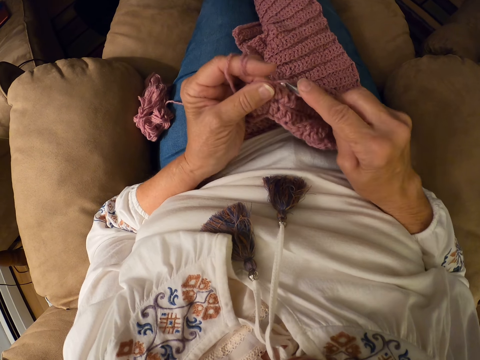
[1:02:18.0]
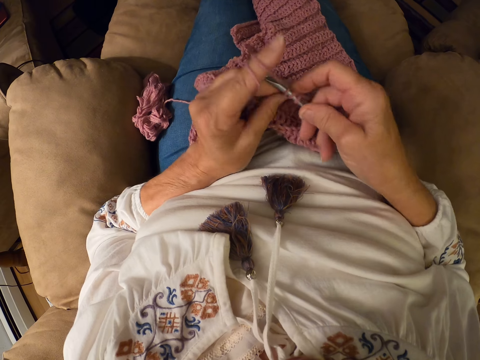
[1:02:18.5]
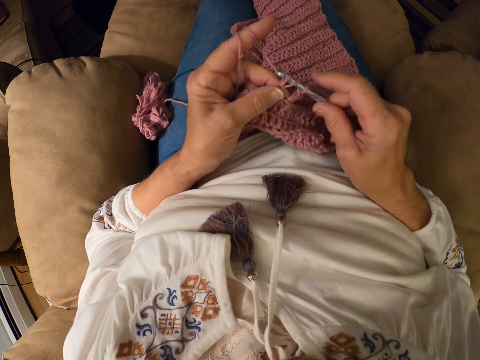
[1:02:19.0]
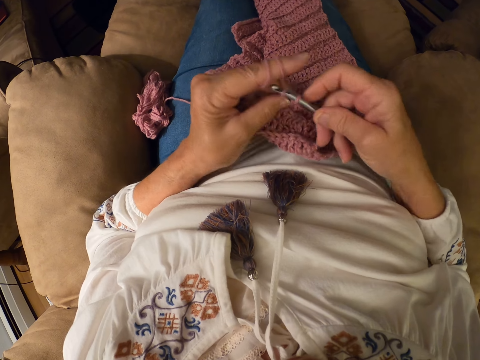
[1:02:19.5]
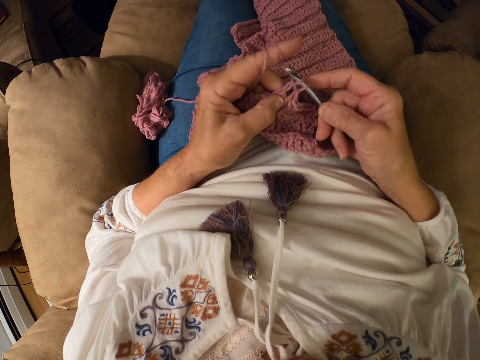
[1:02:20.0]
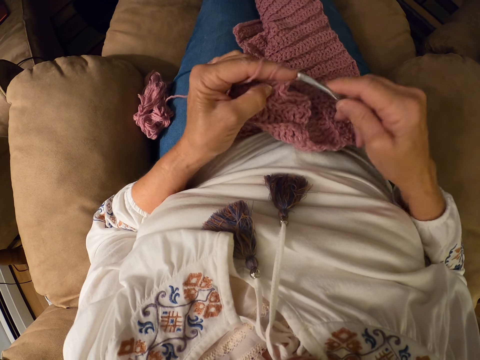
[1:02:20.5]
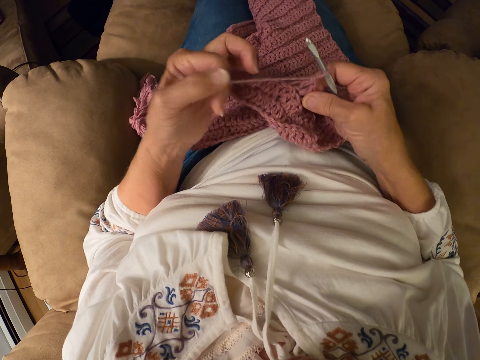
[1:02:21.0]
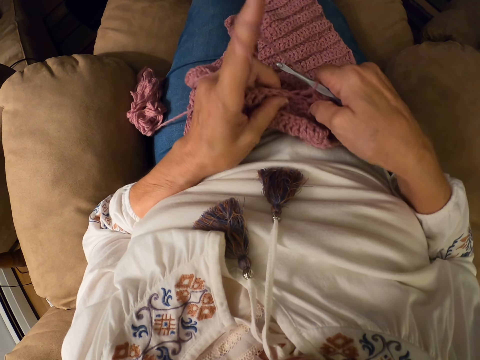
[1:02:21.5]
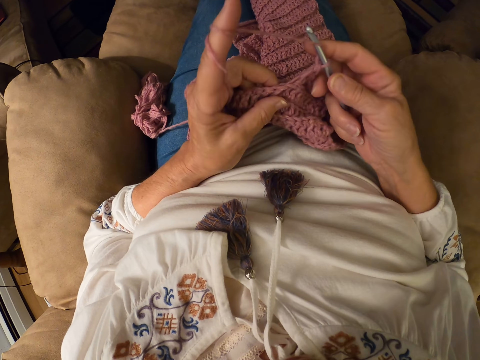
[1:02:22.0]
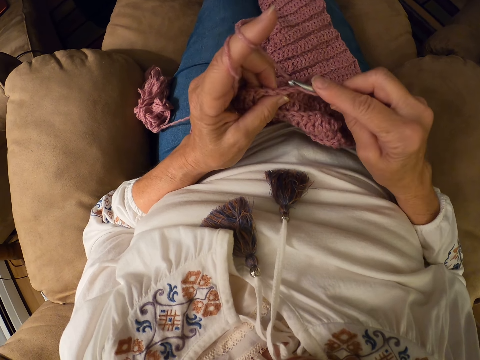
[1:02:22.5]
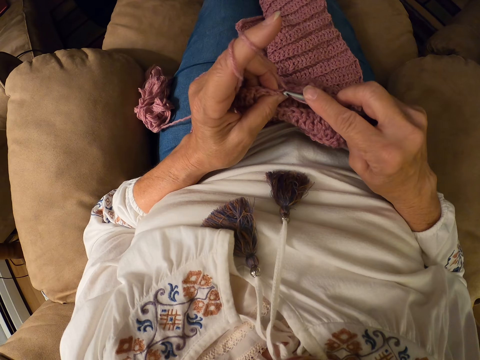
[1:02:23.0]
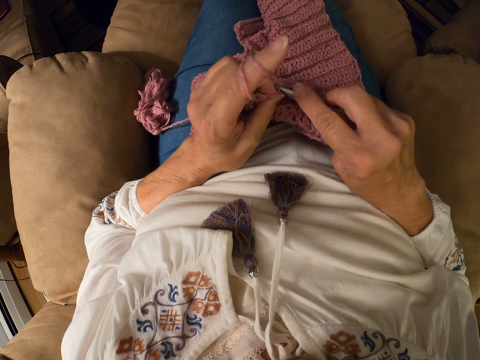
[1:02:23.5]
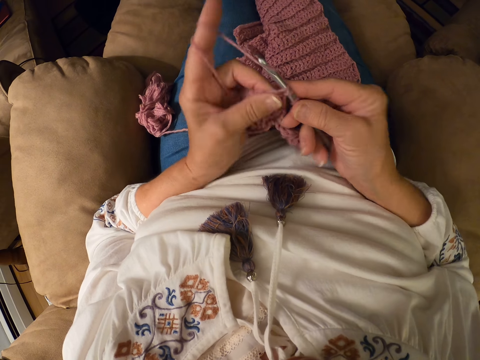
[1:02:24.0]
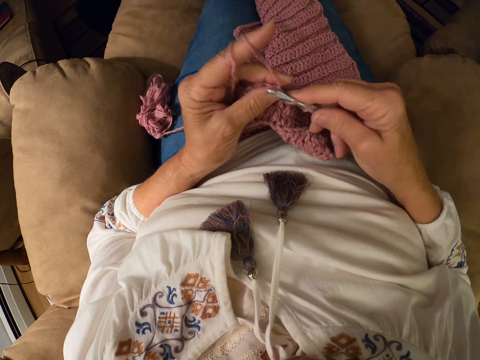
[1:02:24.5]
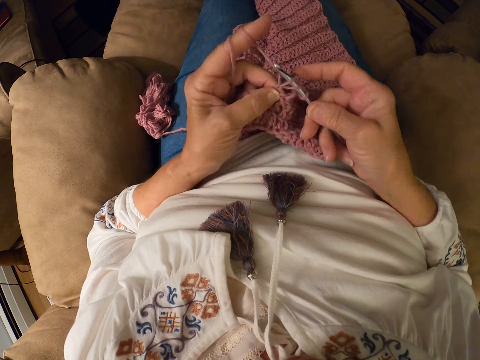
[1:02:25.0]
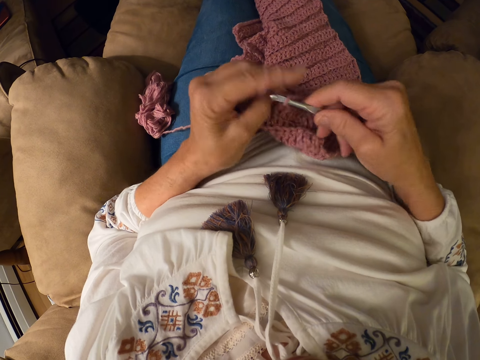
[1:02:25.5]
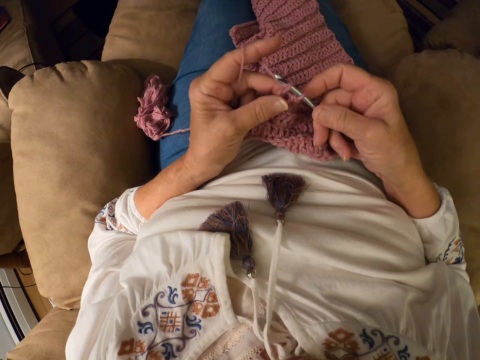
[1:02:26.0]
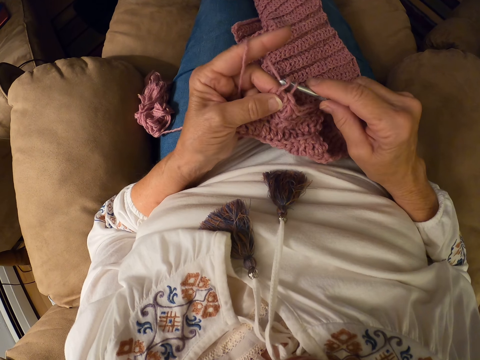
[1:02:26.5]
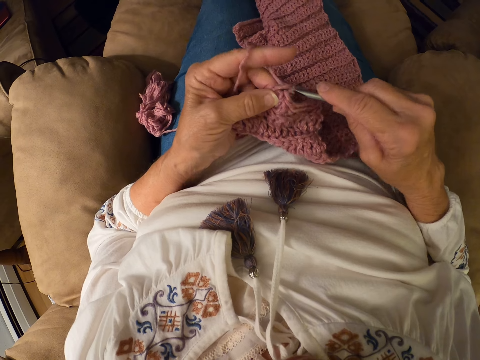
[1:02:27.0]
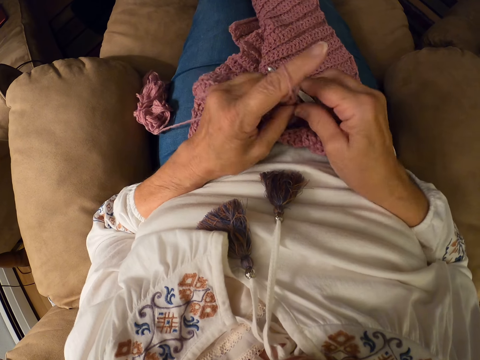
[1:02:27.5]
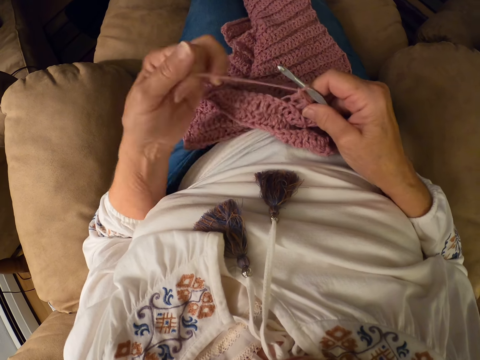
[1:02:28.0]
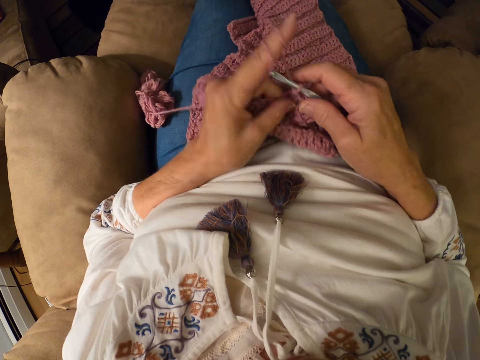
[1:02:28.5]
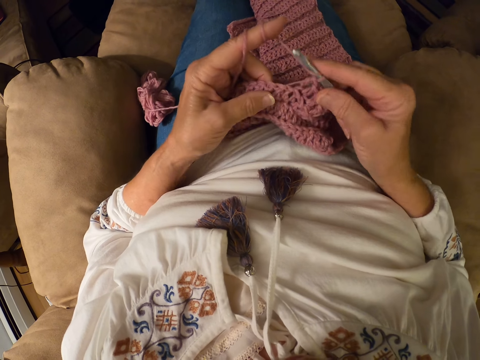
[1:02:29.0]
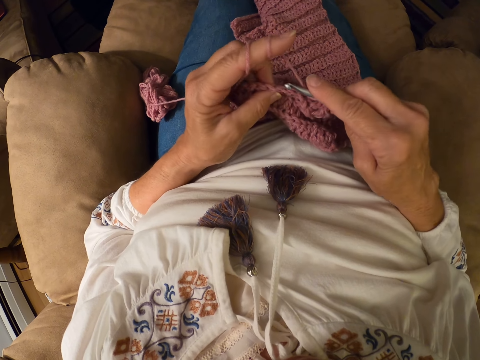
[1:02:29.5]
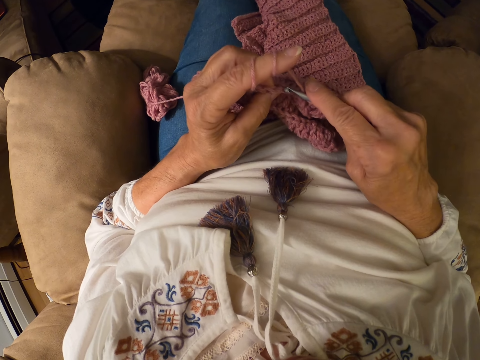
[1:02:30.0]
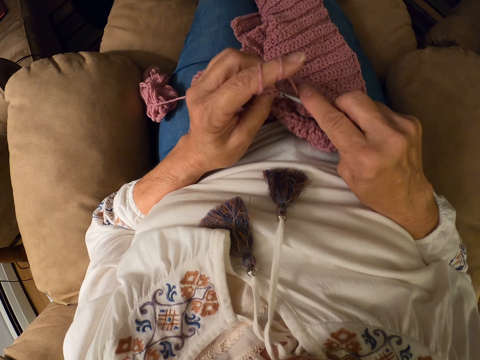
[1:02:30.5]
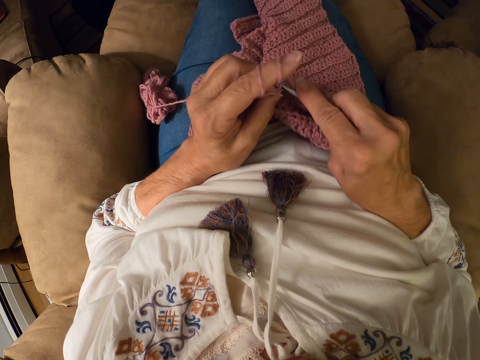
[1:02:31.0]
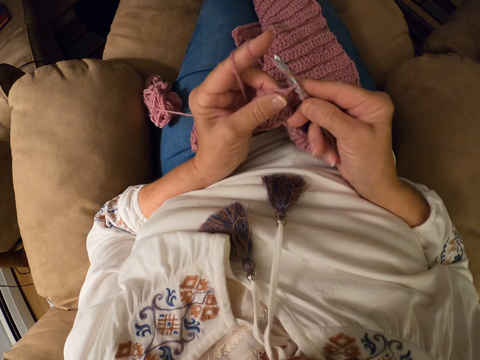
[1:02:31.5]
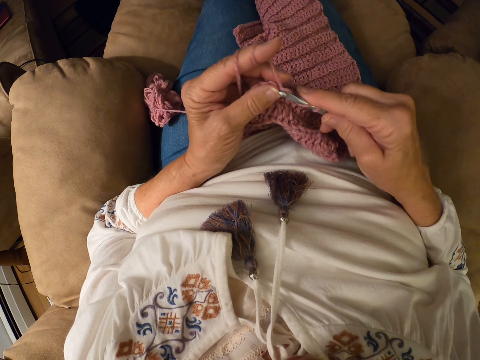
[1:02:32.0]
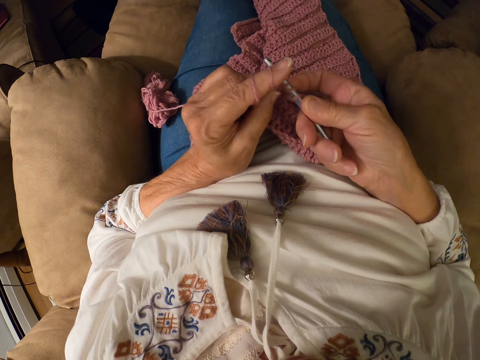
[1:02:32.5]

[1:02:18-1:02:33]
The camera wearer touches the scarf. She winds the yarn on her left index finger. She touches the scarf. She crochets the yarn with the crochet hook. She winds the yarn on her left index finger. She crochets the yarn with the crochet hook.

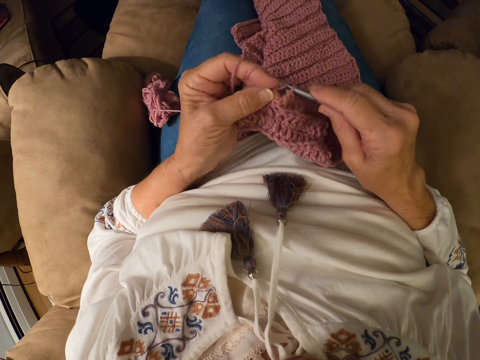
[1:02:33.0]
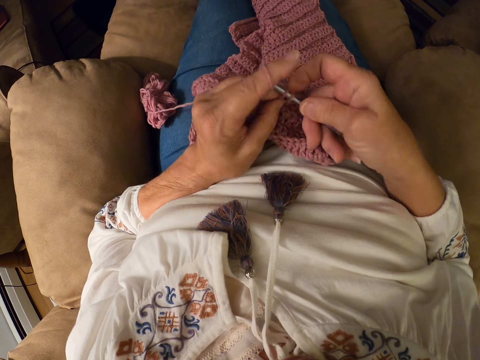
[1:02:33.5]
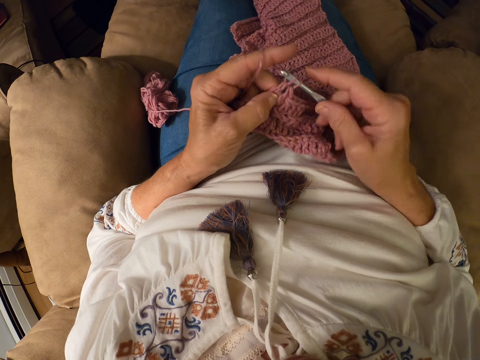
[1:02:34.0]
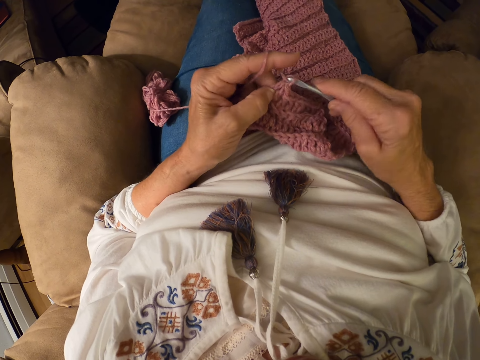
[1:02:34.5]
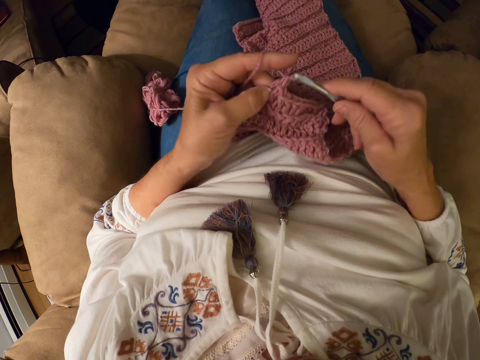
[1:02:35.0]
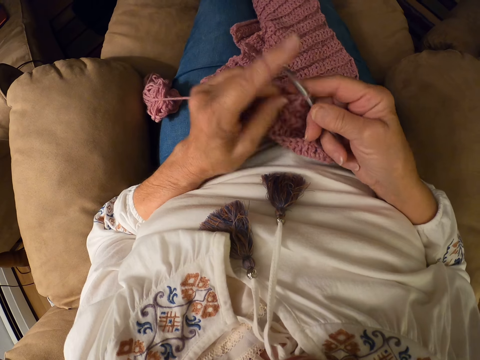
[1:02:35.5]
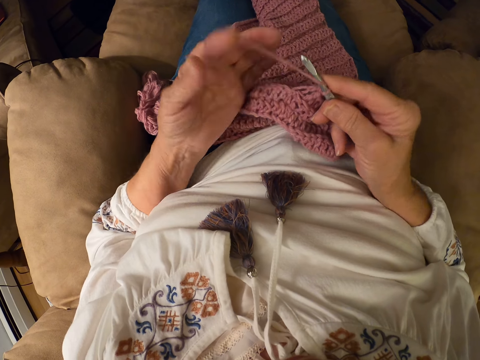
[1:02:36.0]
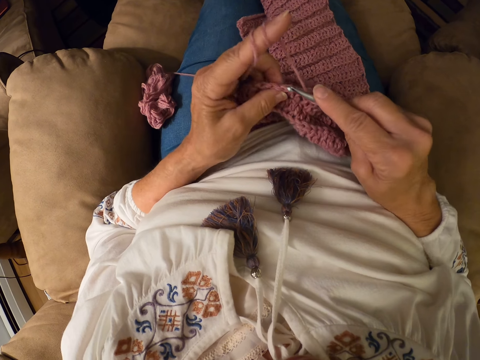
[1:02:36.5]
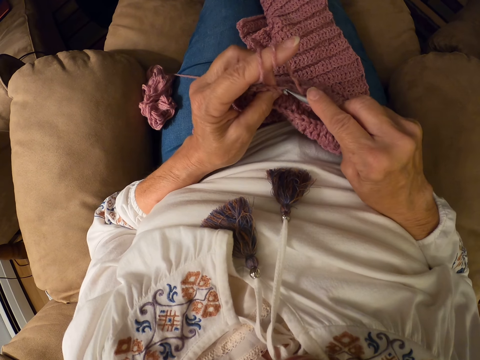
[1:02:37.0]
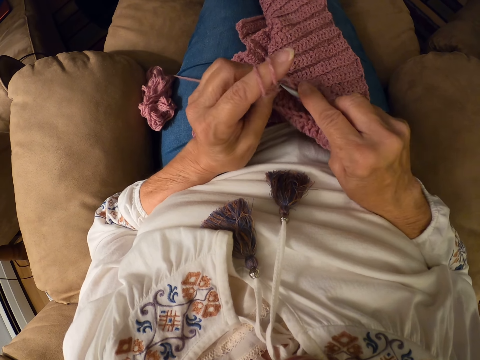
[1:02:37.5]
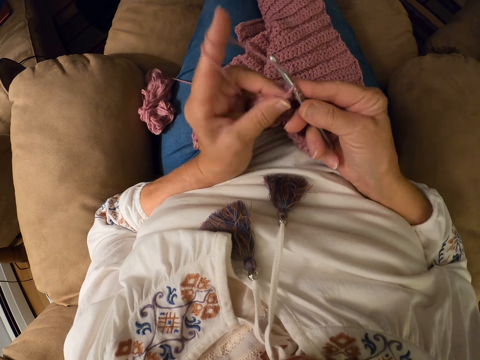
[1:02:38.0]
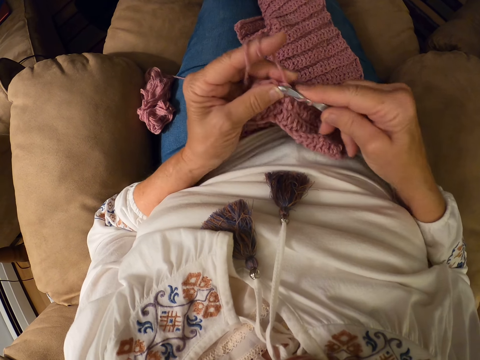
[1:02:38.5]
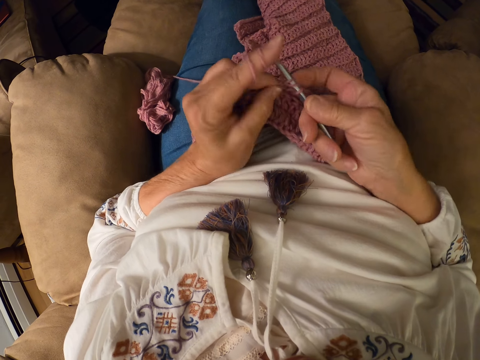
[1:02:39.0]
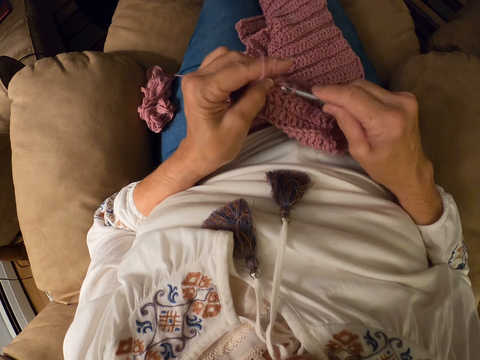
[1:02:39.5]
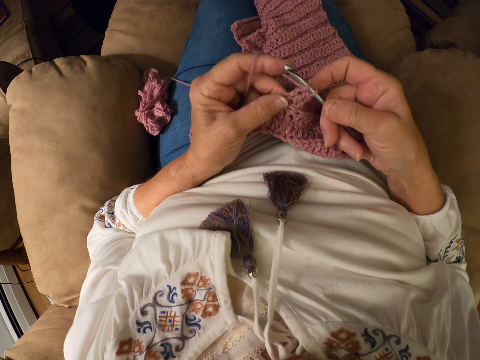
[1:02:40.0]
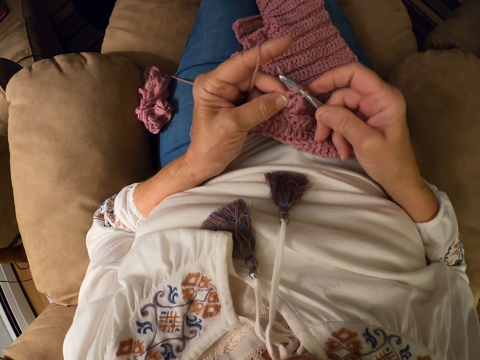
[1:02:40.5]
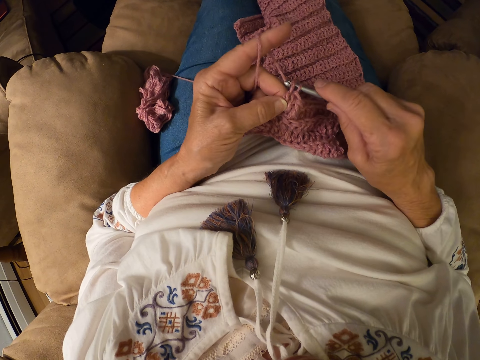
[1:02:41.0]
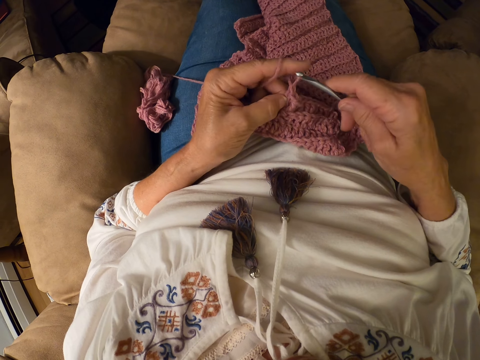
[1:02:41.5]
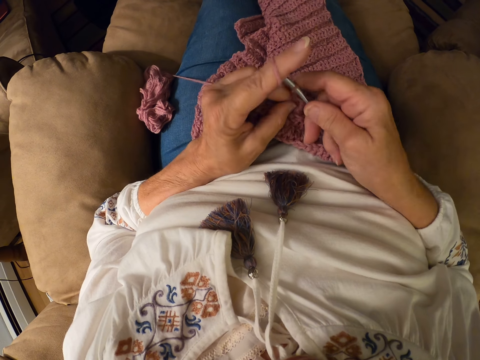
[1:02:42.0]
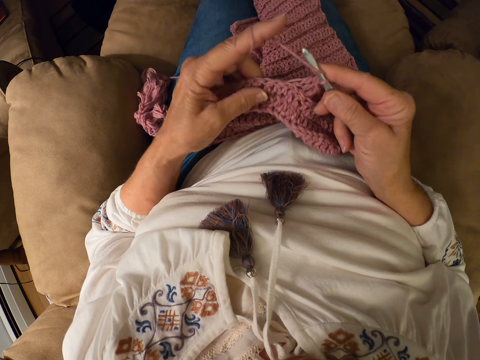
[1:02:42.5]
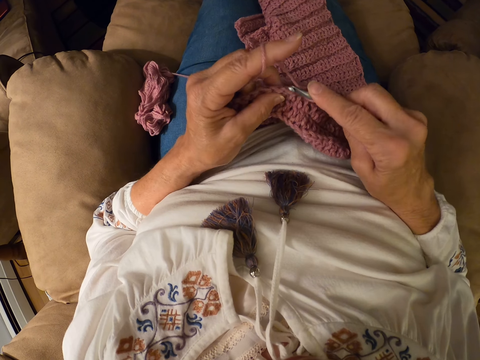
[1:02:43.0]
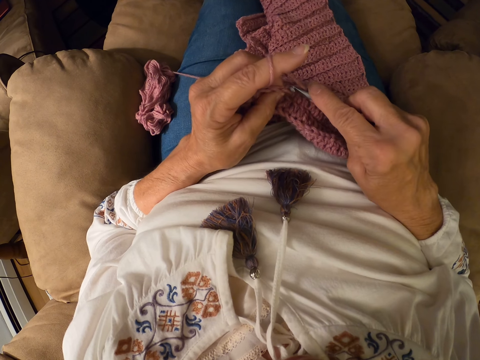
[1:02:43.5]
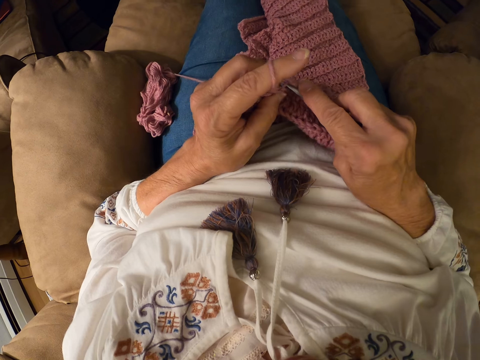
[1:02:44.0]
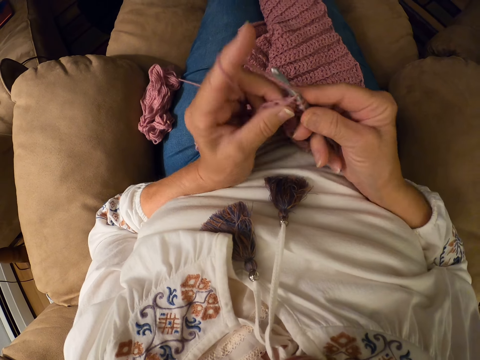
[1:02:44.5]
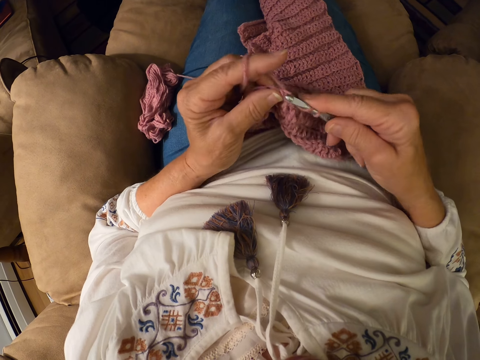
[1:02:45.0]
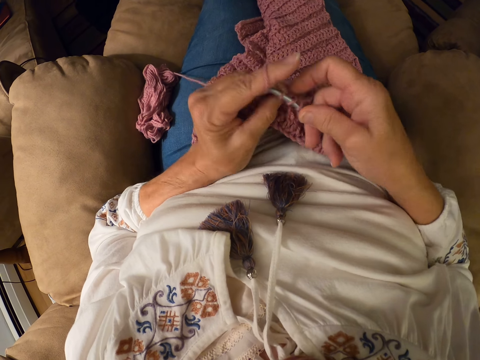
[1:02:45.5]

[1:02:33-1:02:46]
The camera wearer winds the yarn on her left index finger. She touches the scarf. She crochets the yarn with the crochet hook.
